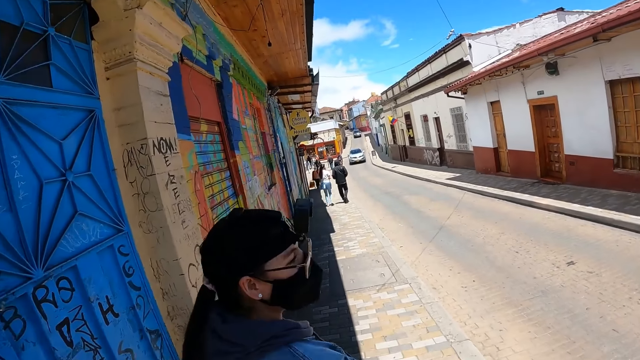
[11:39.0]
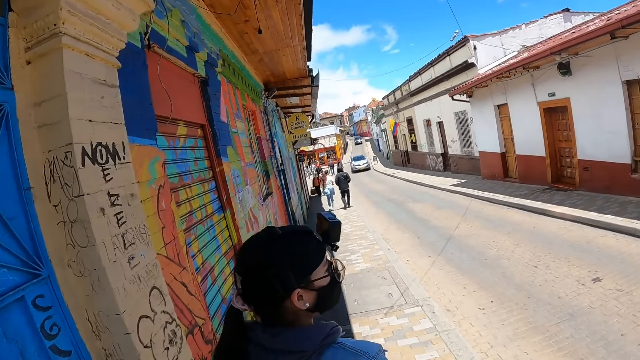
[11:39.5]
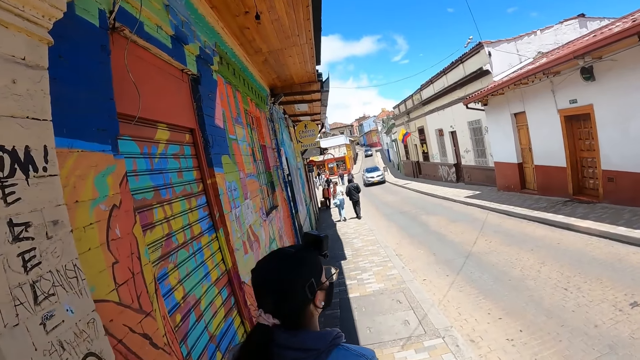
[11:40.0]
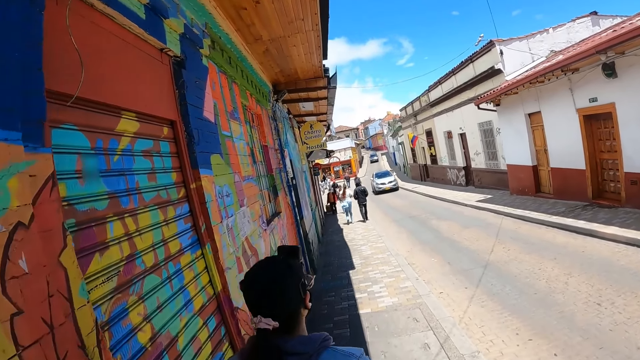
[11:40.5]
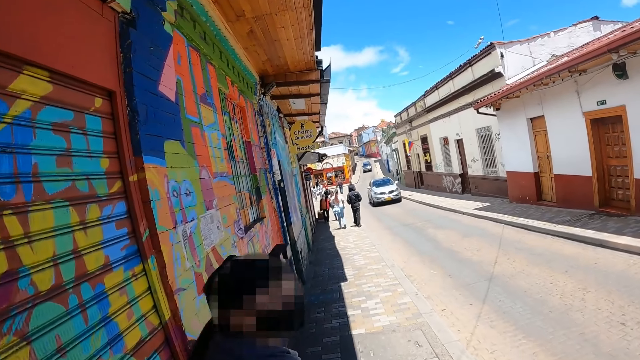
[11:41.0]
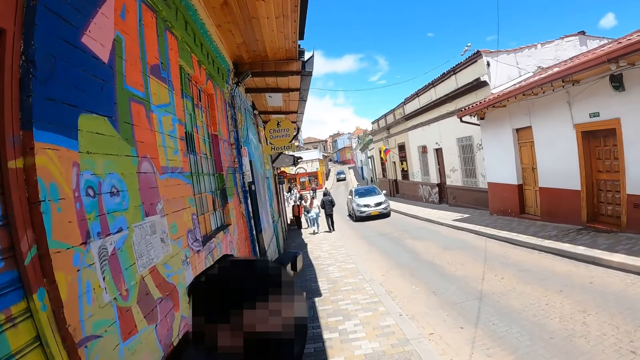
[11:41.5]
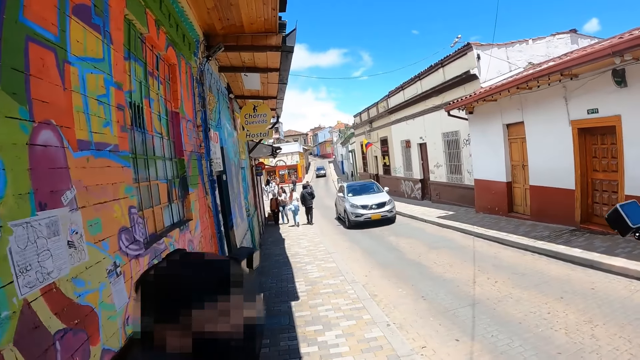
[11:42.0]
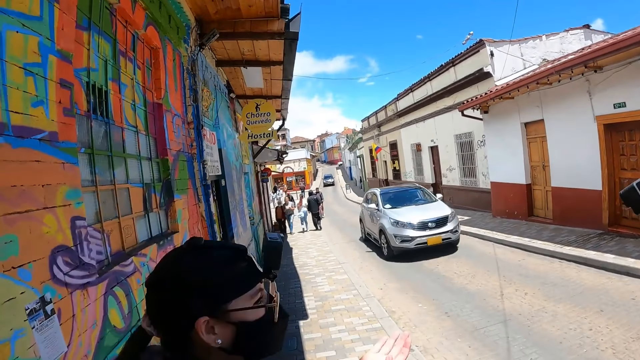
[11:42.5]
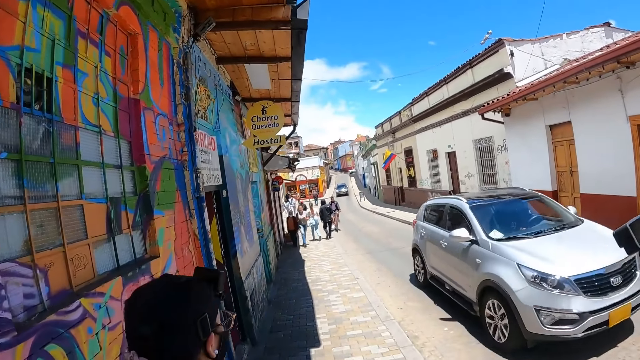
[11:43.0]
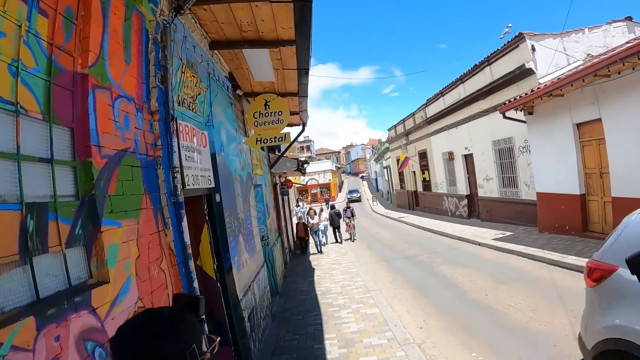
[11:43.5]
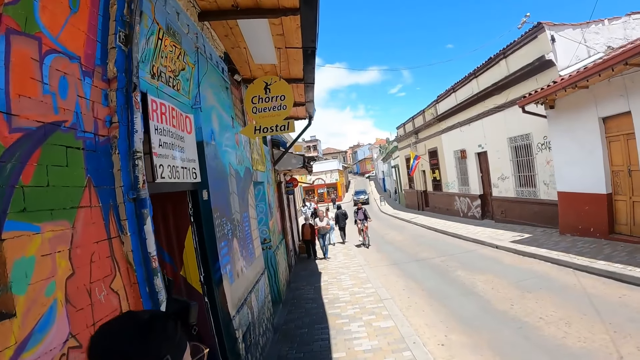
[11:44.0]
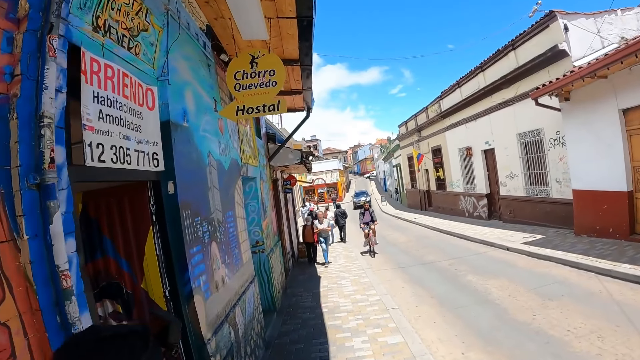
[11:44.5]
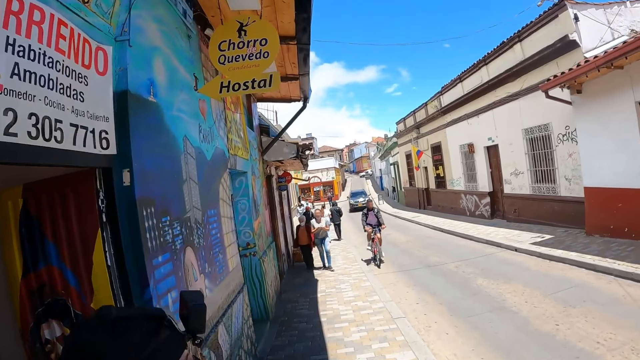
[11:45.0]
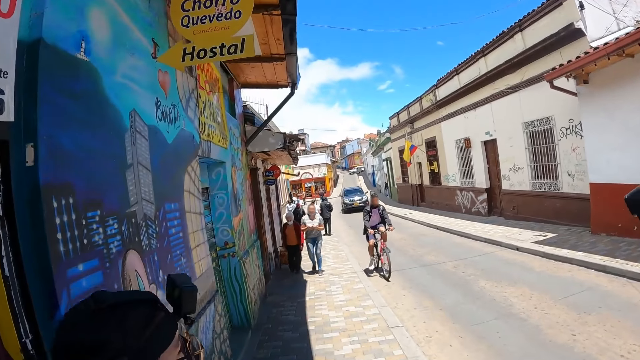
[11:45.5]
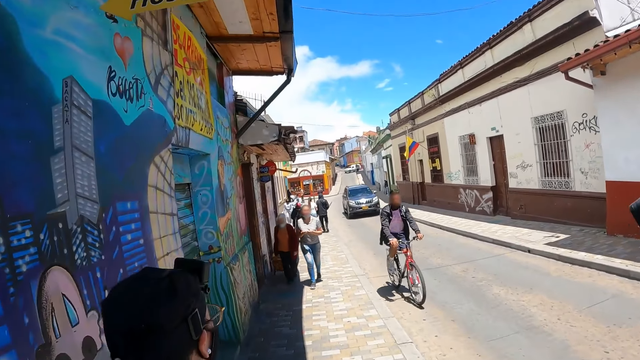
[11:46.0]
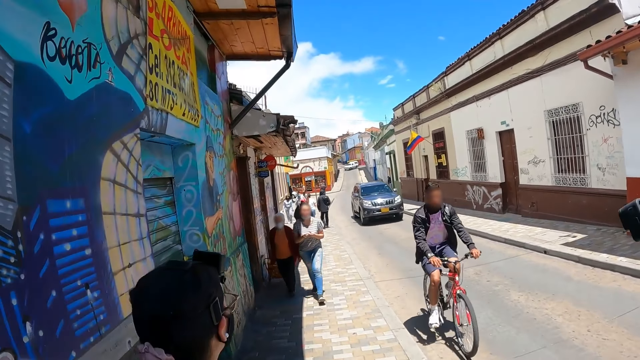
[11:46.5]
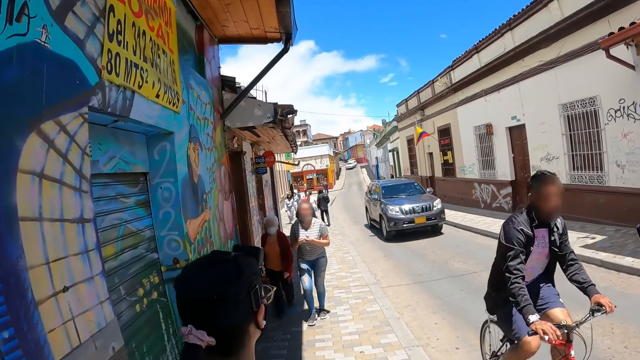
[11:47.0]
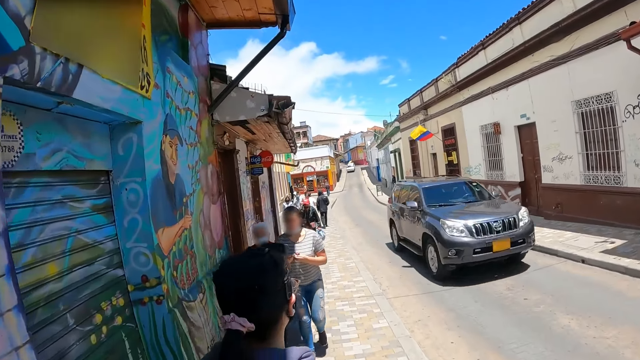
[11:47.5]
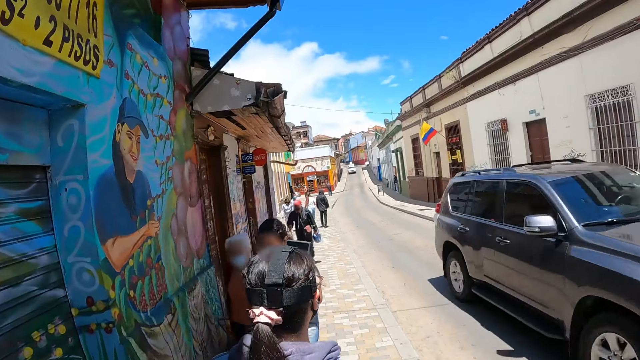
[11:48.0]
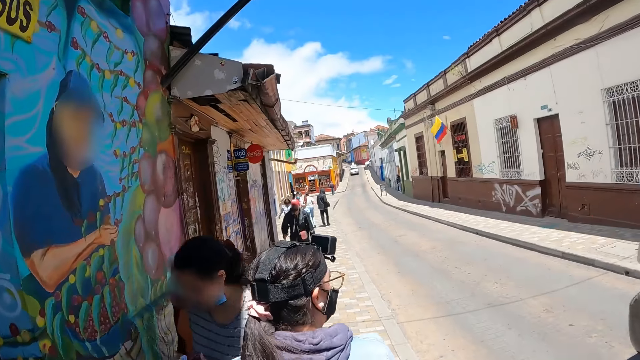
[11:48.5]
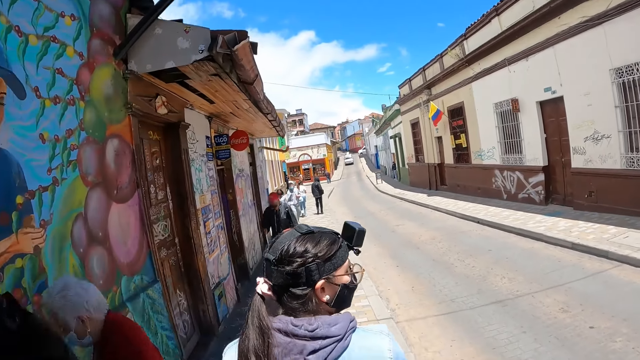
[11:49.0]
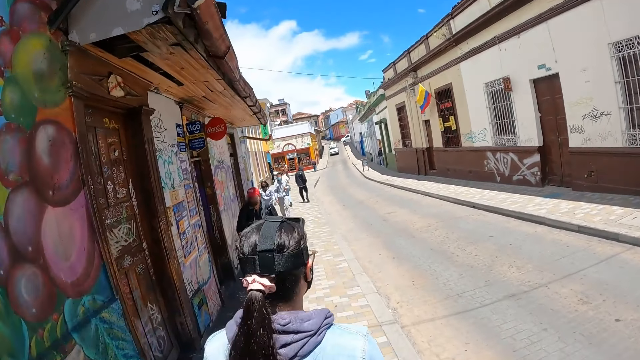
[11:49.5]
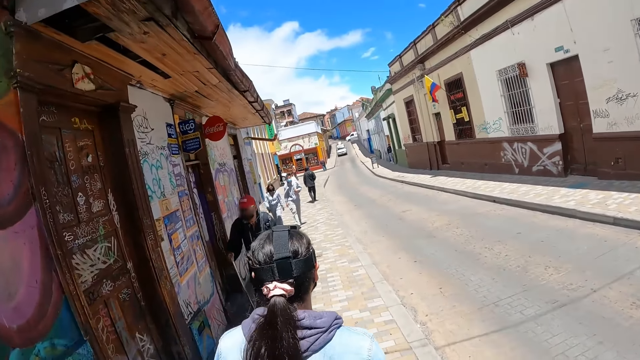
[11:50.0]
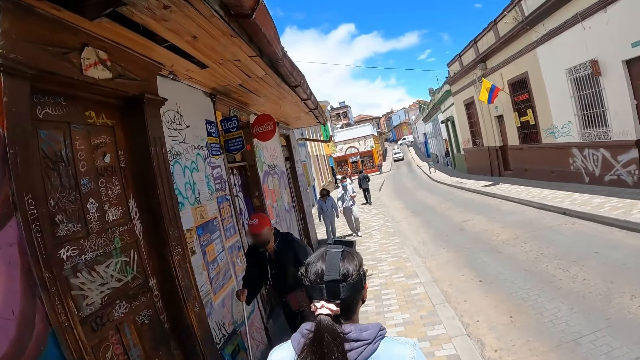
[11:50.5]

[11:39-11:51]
The camera wearer looks at the walls.

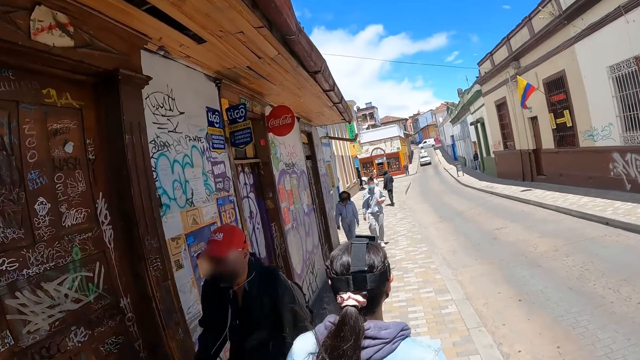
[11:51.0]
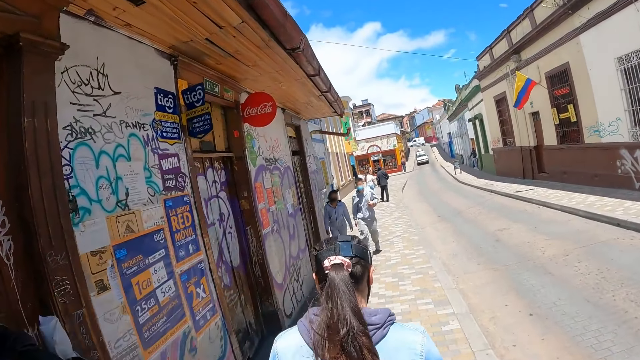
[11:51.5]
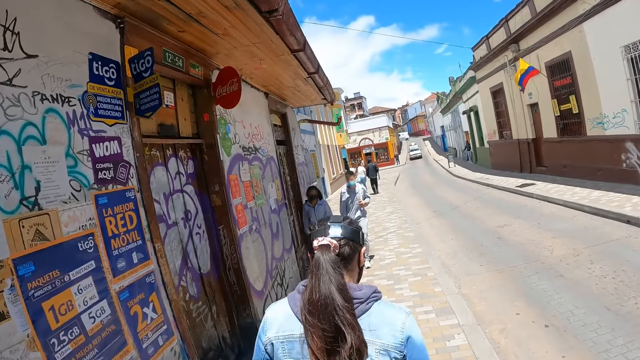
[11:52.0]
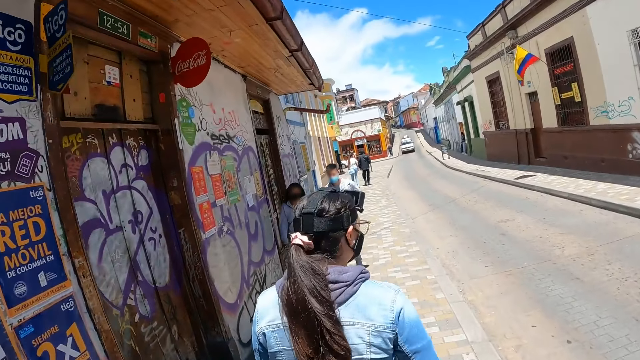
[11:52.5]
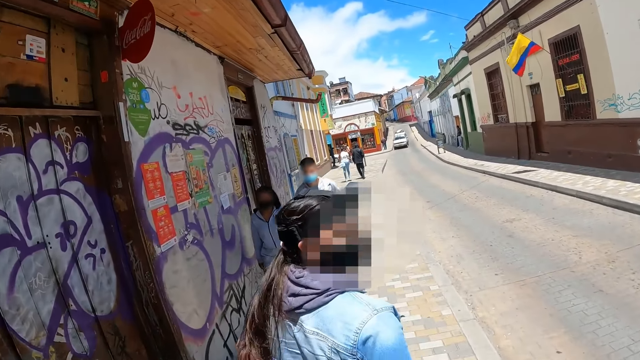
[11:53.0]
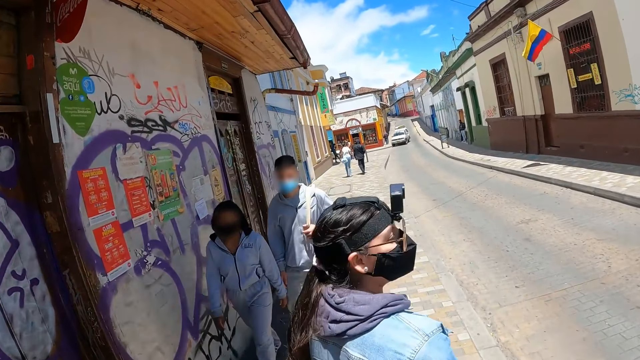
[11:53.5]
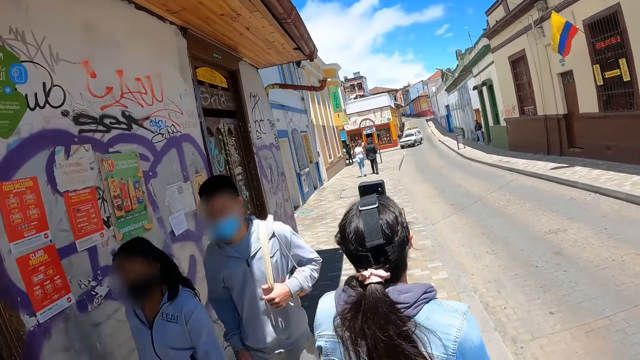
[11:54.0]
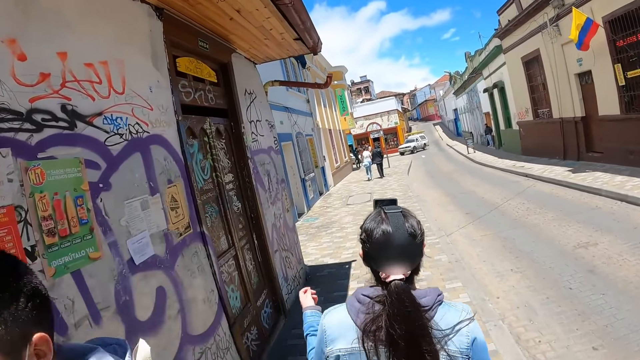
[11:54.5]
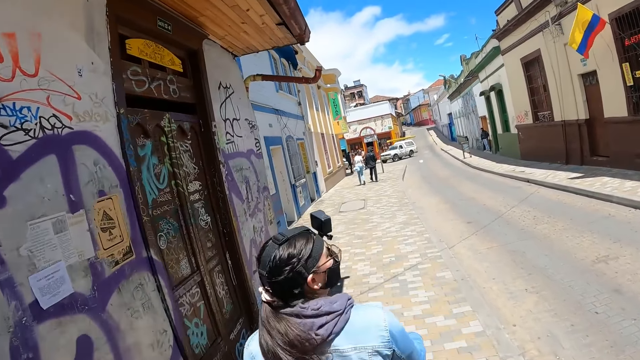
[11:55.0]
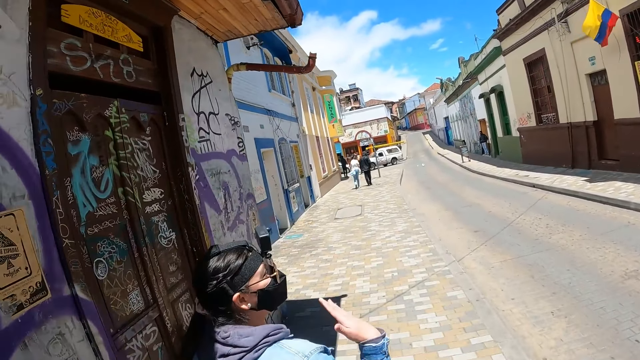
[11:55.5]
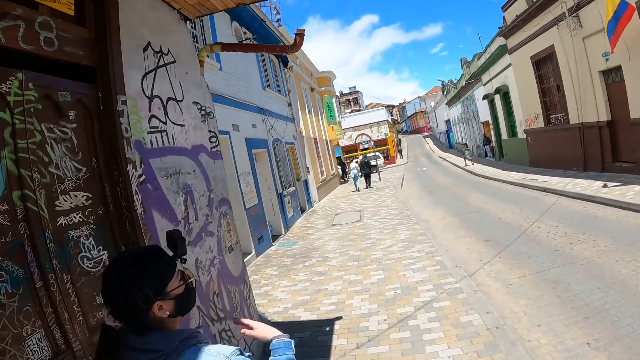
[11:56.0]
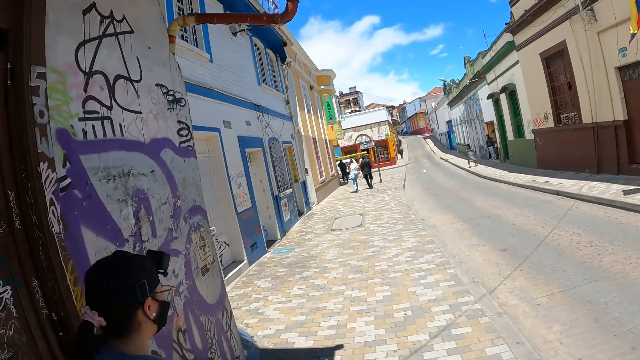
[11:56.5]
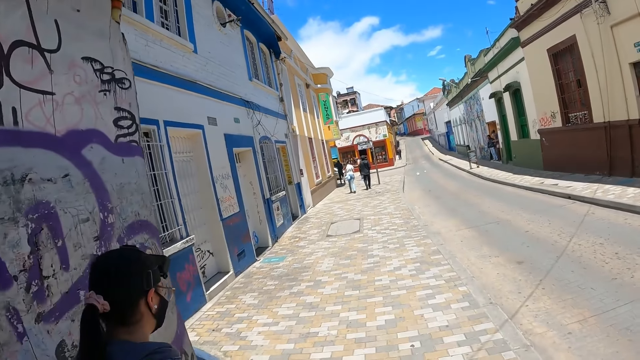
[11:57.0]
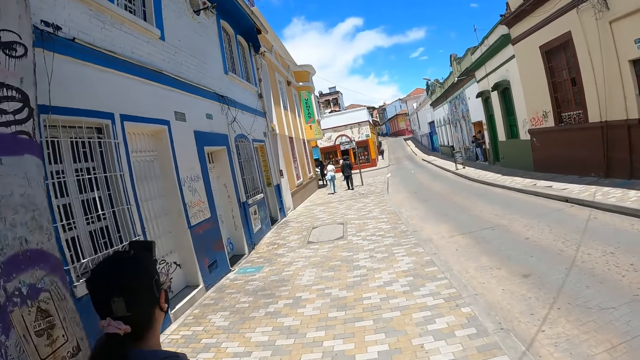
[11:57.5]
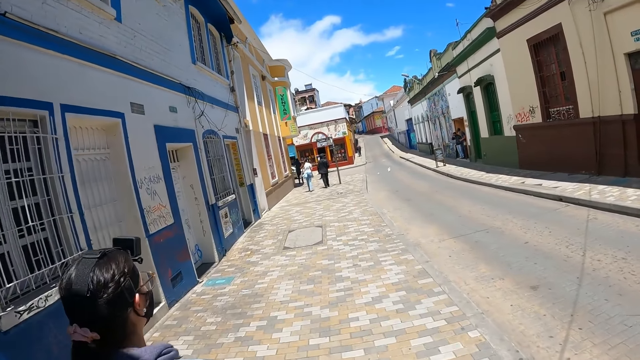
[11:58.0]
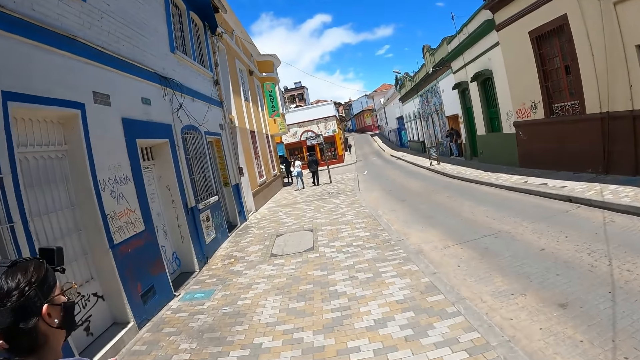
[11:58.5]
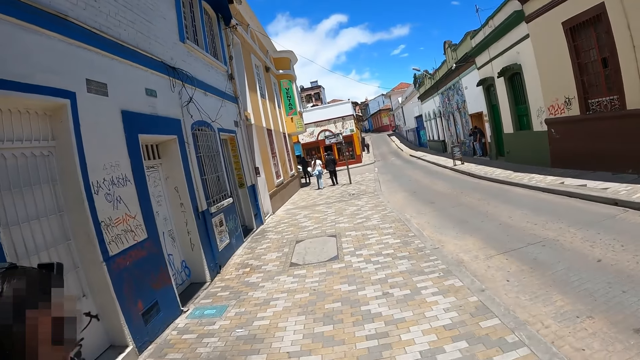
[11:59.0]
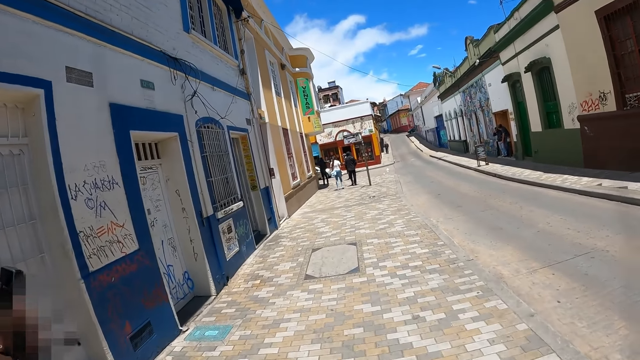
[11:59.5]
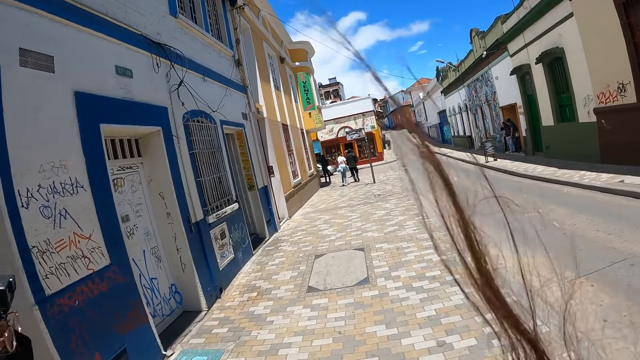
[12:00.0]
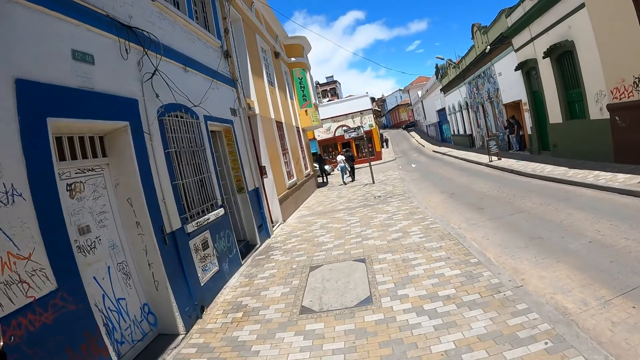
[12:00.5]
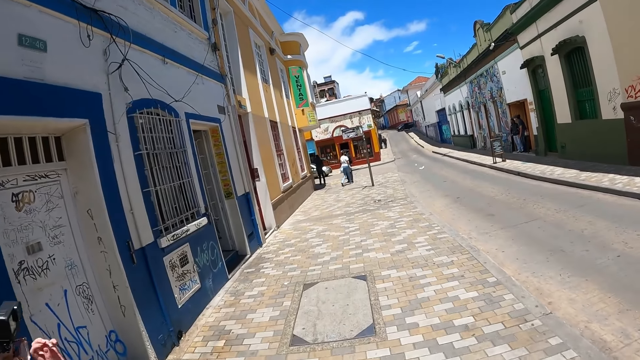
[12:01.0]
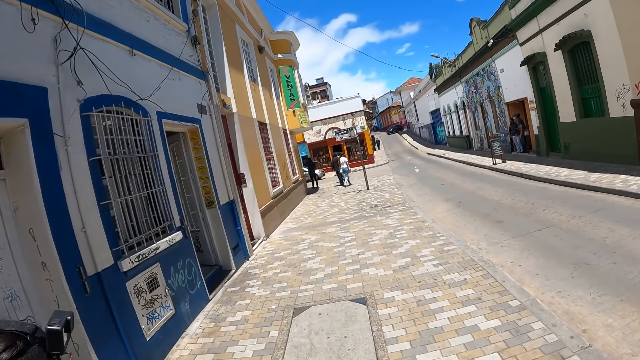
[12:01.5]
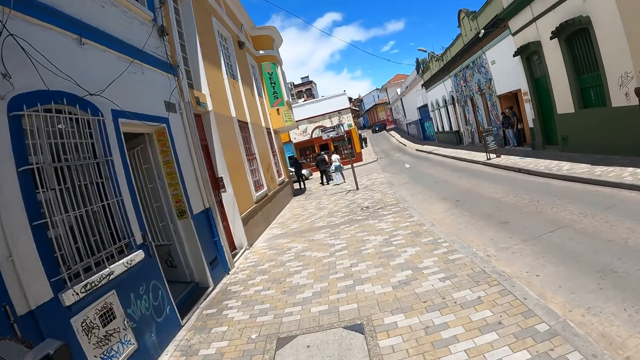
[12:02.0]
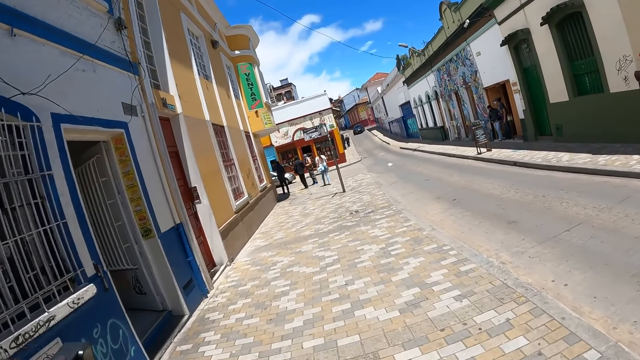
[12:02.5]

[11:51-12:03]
A person moves her hand.
